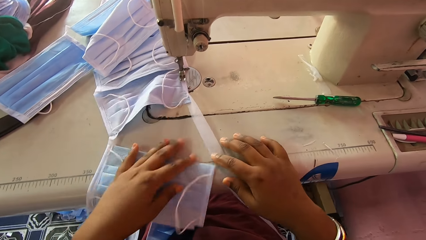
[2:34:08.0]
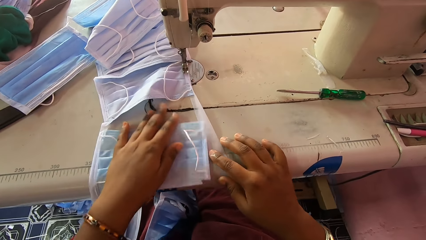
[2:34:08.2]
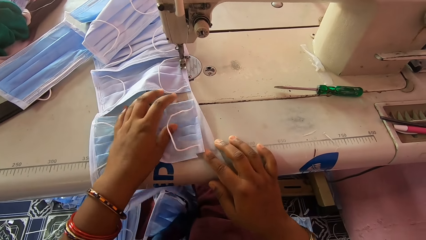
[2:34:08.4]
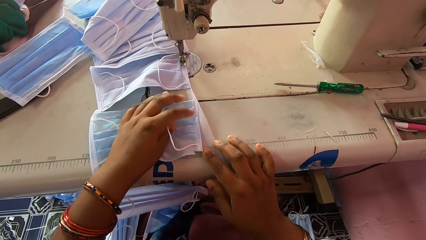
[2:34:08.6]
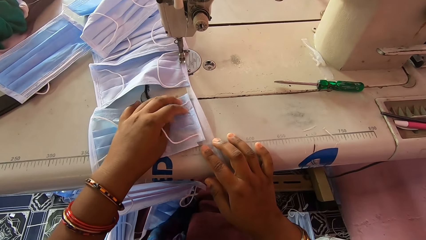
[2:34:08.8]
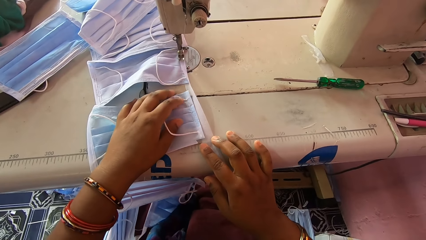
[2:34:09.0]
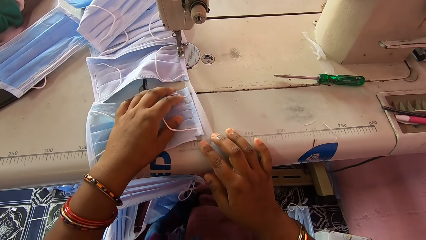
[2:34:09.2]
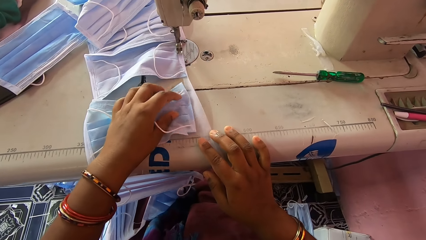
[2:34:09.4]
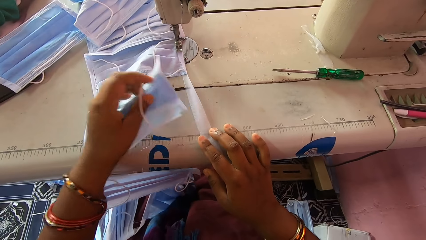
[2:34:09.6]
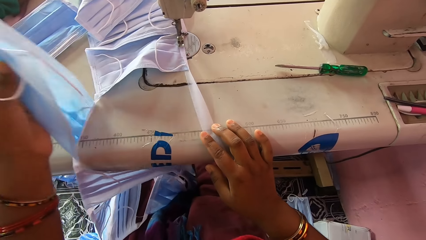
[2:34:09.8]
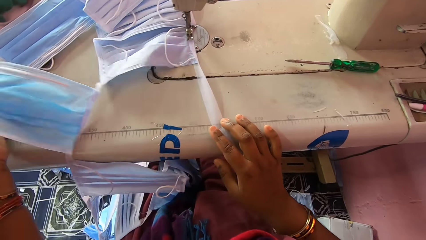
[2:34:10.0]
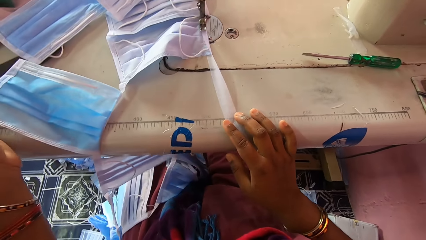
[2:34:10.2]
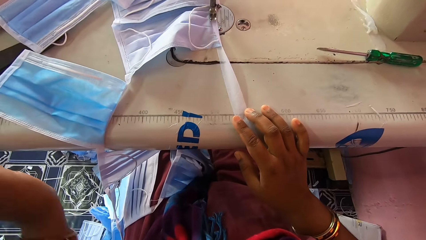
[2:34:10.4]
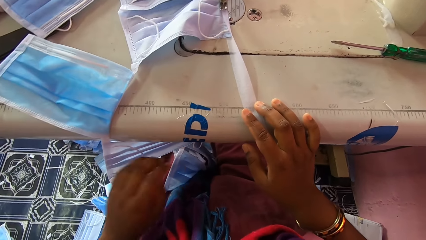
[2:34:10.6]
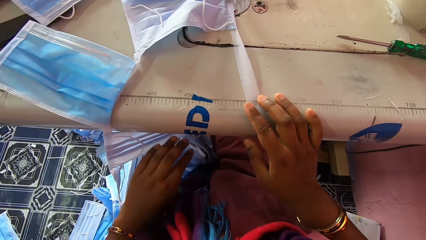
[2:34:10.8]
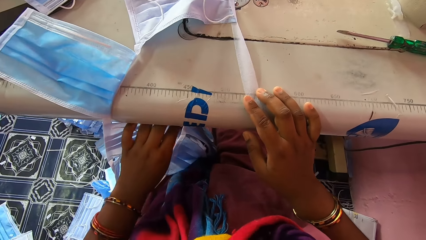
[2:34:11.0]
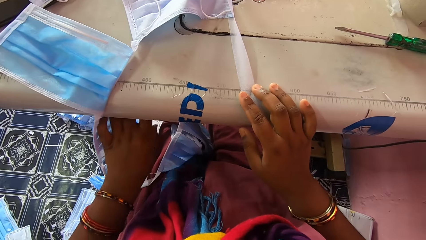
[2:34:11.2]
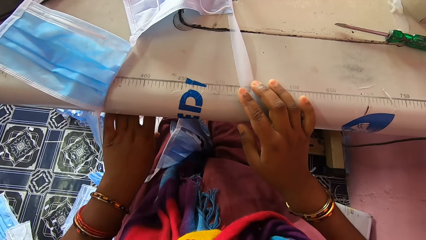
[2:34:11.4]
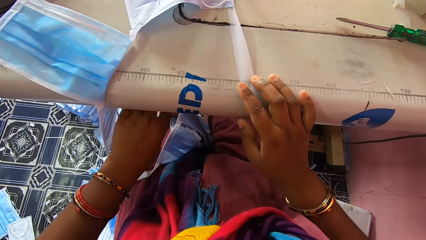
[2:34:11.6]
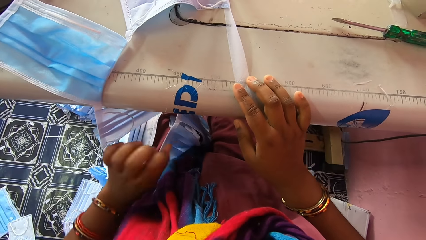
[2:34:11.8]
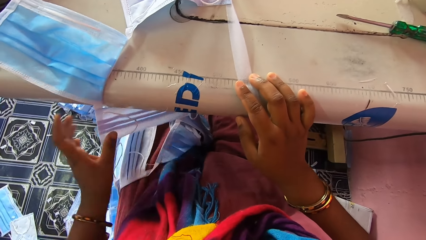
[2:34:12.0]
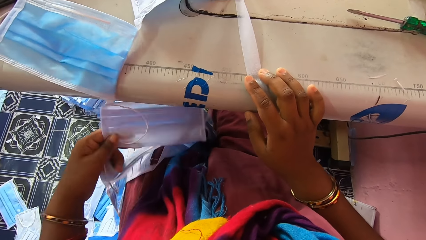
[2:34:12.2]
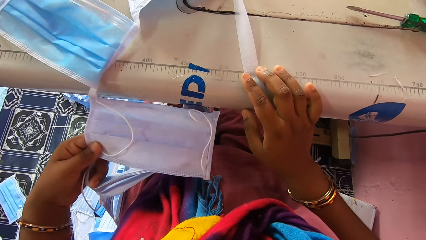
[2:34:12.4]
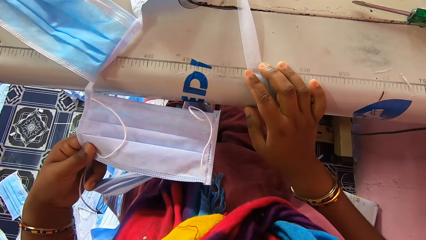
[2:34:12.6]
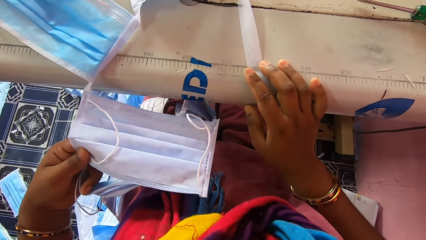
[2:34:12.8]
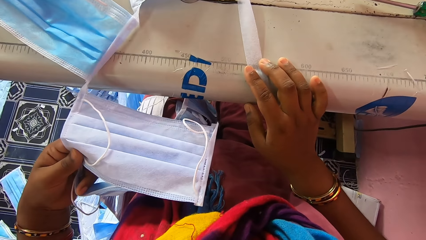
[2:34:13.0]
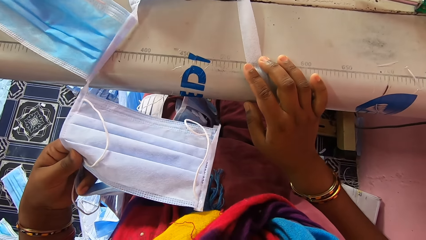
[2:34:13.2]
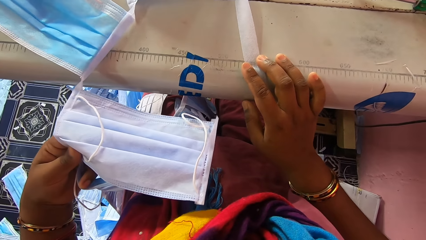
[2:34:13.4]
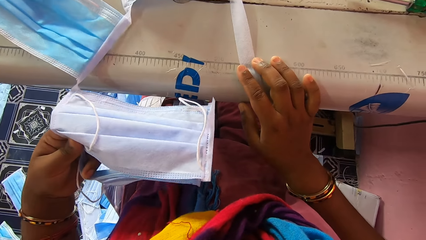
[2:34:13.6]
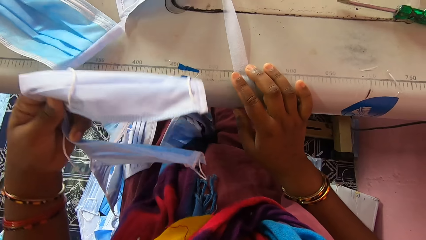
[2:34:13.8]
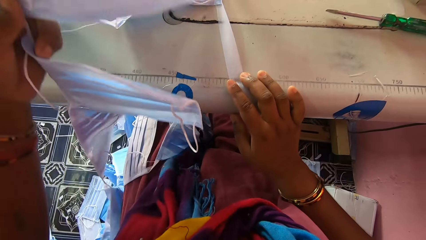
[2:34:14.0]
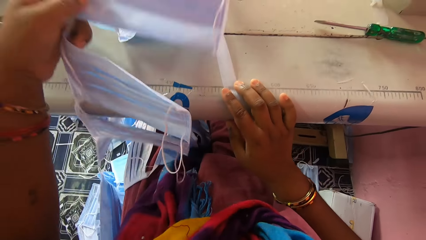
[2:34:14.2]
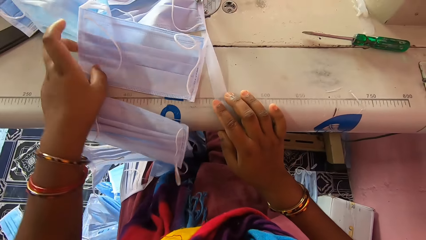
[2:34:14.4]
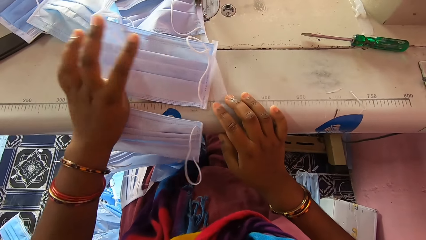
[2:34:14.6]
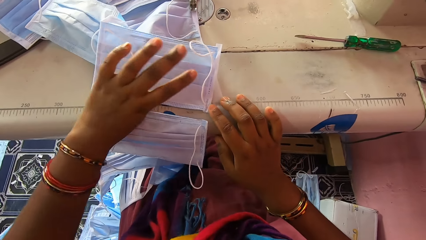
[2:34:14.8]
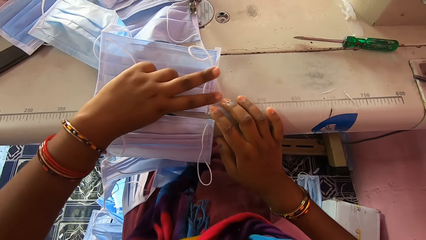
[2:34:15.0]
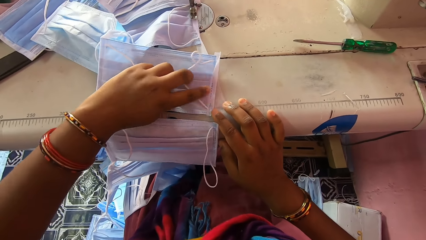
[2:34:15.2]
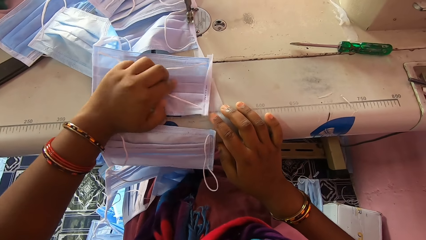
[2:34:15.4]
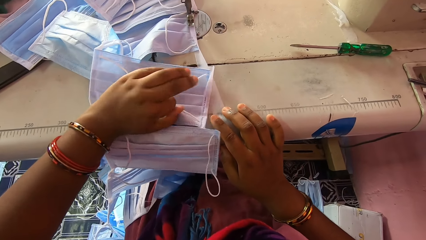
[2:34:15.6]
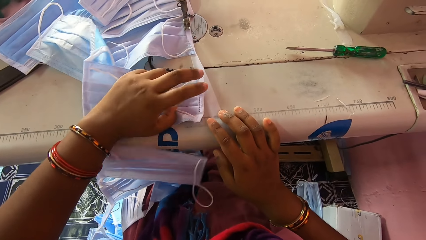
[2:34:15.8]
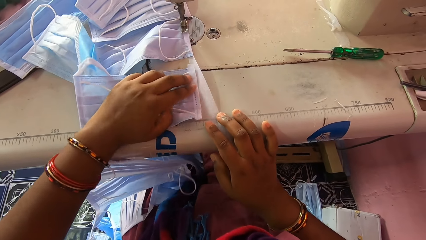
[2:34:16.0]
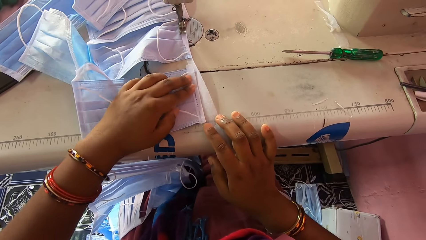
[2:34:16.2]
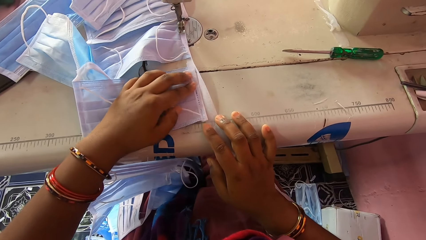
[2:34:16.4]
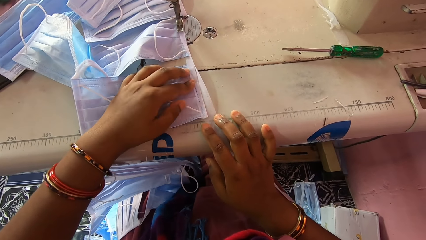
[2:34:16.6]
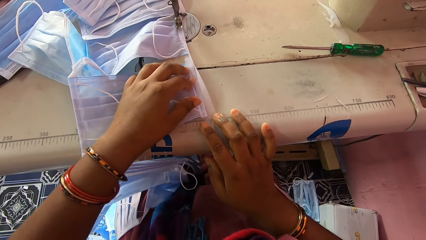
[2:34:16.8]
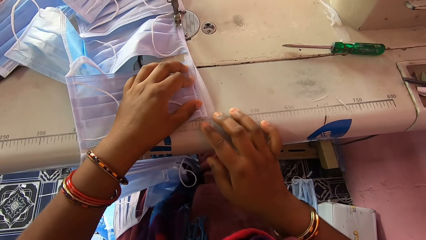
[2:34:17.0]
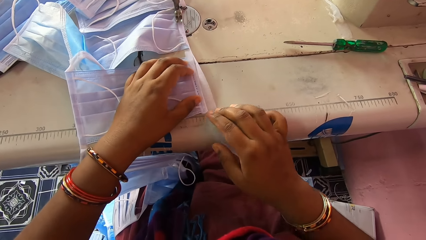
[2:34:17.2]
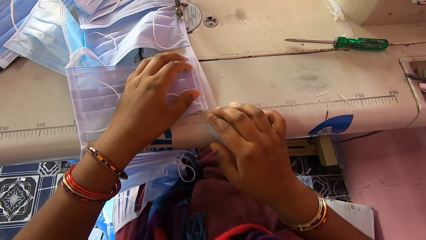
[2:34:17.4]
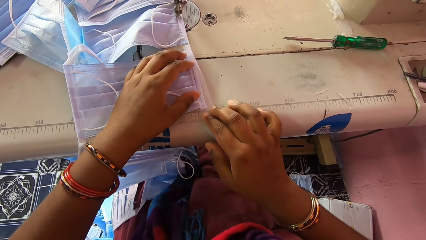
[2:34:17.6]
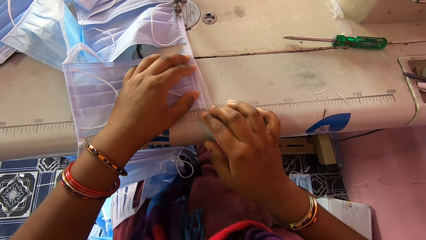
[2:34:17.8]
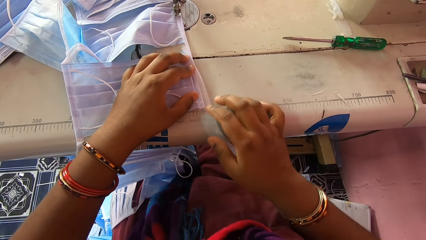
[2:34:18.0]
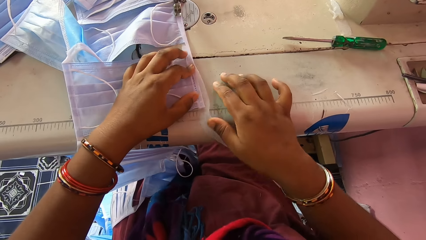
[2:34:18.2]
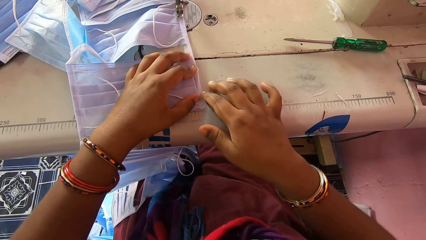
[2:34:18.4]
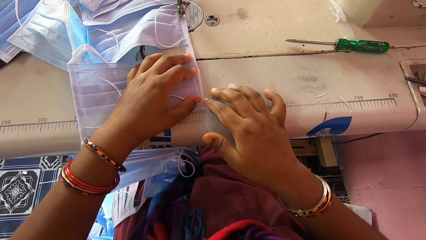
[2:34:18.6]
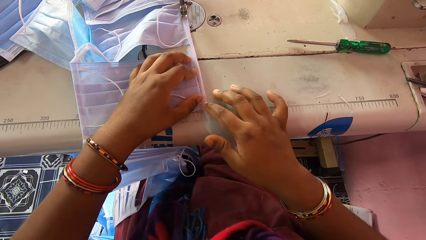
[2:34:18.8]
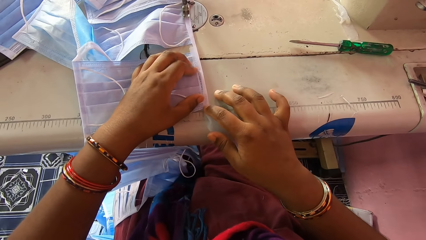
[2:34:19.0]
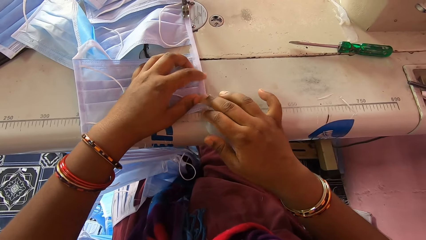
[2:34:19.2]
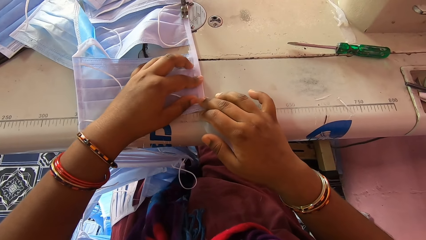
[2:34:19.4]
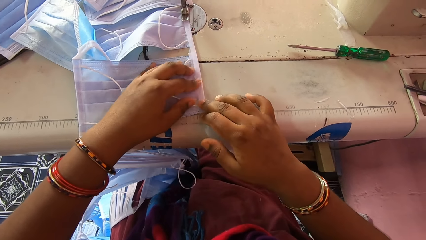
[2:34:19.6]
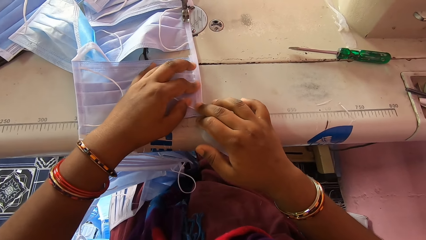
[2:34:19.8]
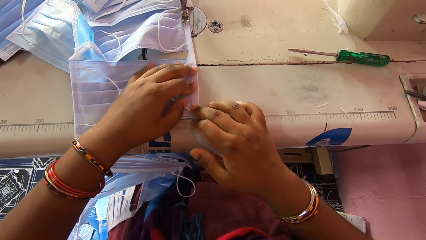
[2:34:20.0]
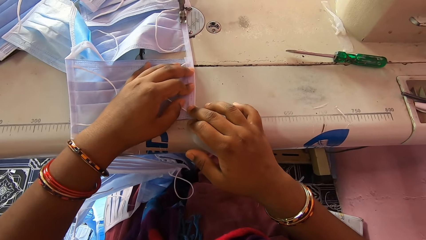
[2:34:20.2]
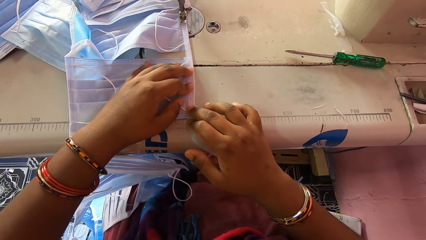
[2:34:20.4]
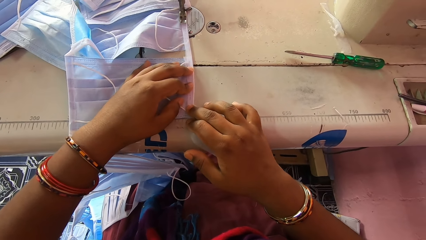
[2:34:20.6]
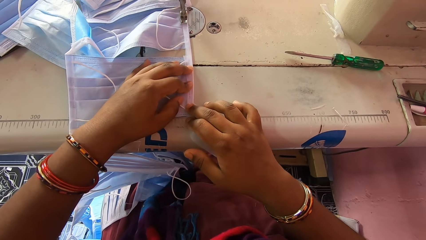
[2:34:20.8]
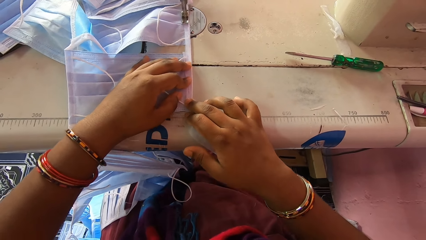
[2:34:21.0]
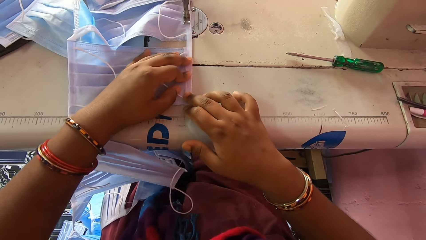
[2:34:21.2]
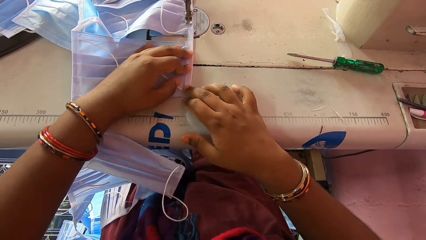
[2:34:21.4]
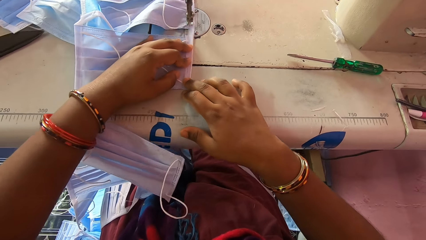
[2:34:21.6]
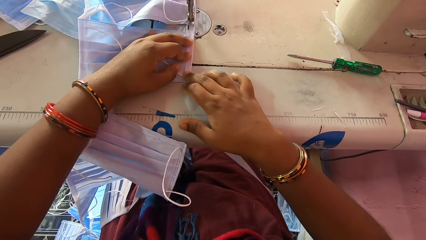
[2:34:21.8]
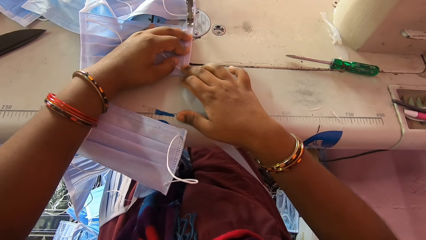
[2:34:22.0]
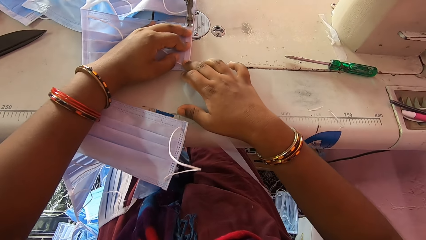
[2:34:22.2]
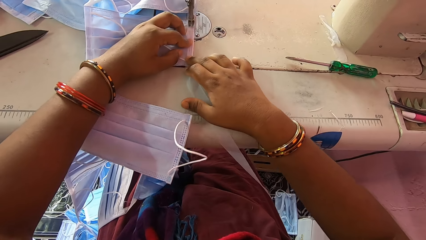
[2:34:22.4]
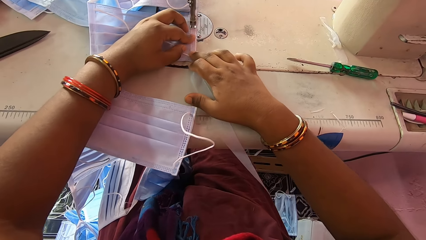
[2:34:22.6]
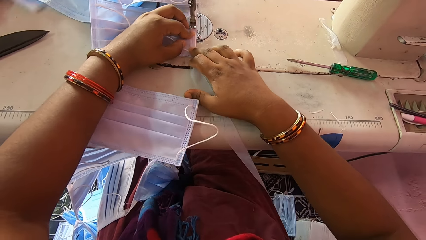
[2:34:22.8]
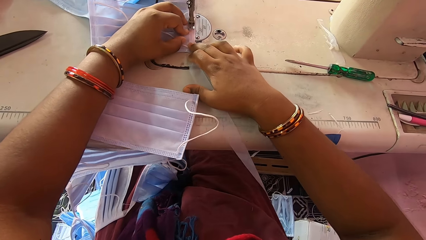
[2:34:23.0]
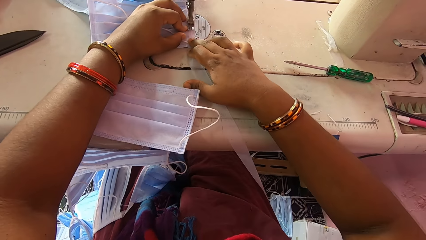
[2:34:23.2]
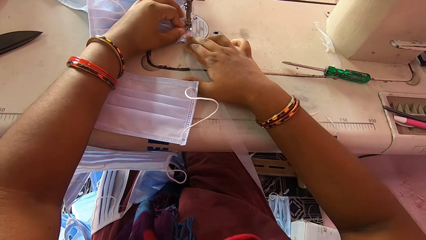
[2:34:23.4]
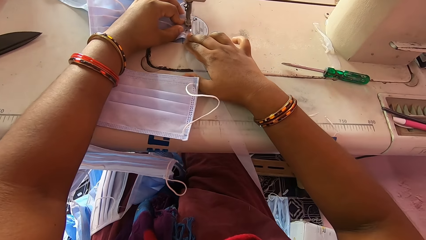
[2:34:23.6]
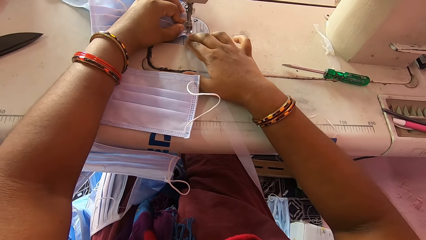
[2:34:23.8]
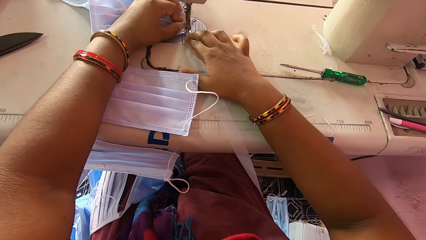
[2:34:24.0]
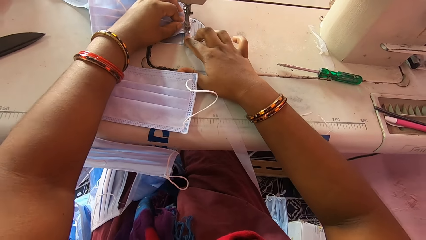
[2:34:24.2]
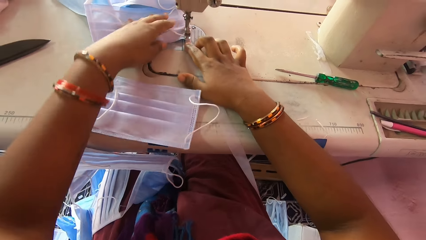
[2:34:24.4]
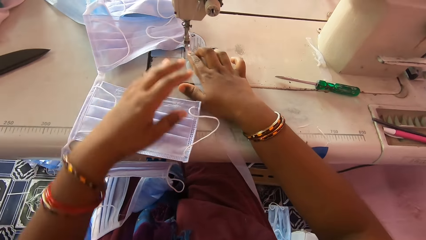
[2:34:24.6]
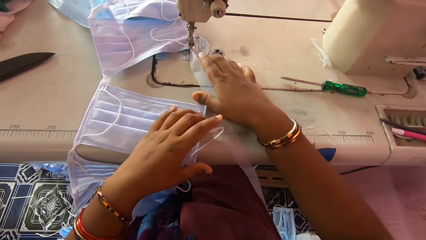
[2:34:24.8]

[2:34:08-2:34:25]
The camera wearer adjusts the stay tape on the sewing machine bed with her right hand and adjusts a nose mask on the machine bed with her left hand. She turns the face mask away with her left hand. She places a nose mask on the machine bed with her left hand. She picks up a mask. She smoothens the face mask. She folds the stay tape around the edge of the nose mask with her hands on the machine bed. She sews the nose mask with the sewing machine.
